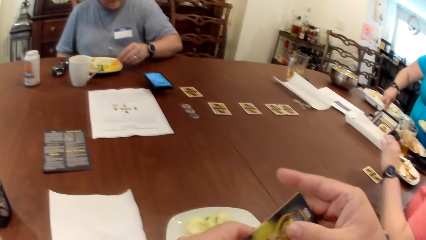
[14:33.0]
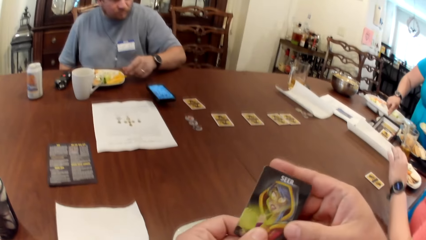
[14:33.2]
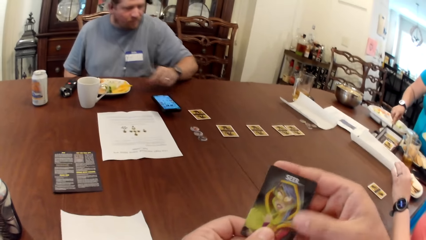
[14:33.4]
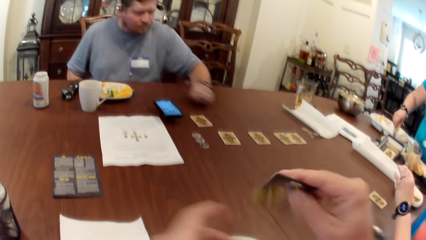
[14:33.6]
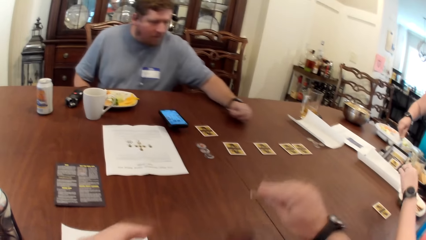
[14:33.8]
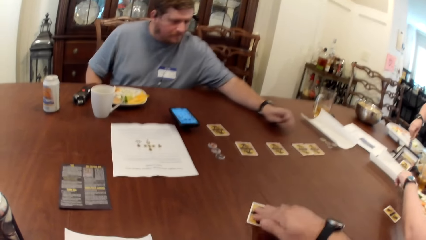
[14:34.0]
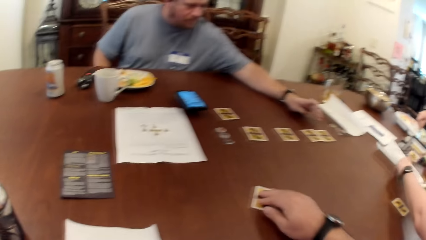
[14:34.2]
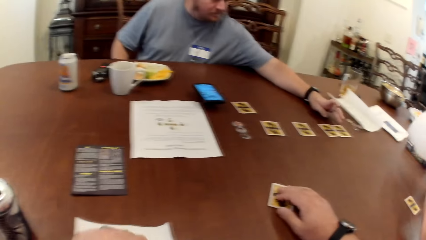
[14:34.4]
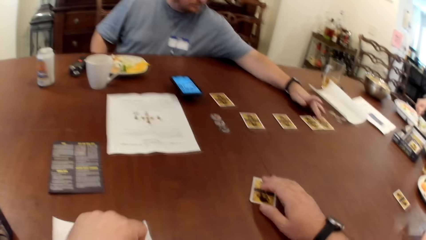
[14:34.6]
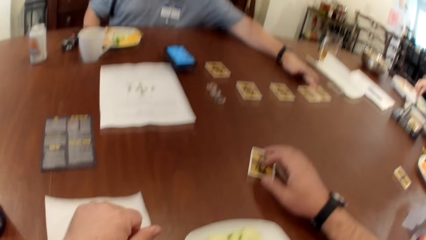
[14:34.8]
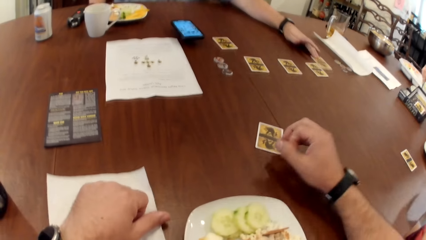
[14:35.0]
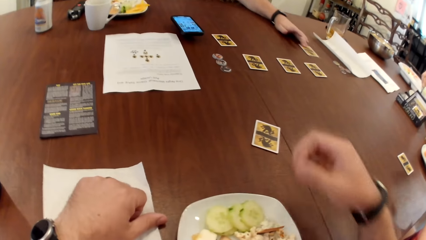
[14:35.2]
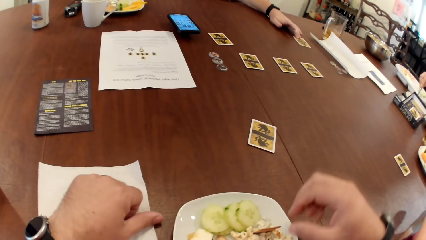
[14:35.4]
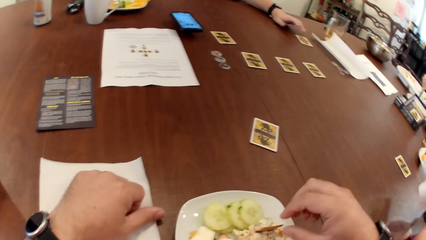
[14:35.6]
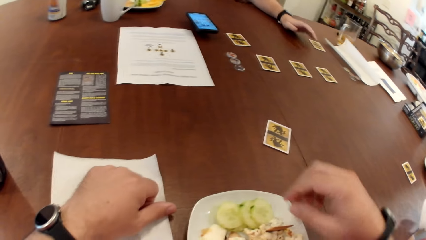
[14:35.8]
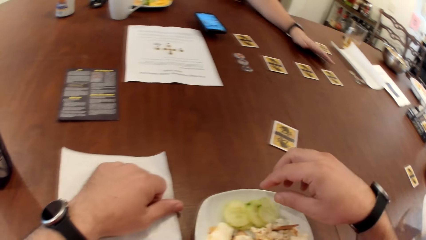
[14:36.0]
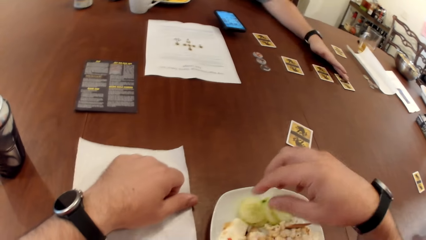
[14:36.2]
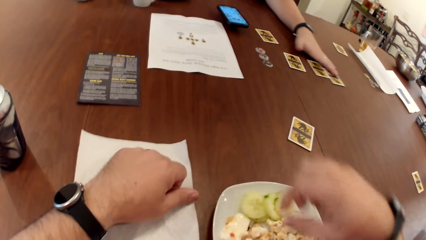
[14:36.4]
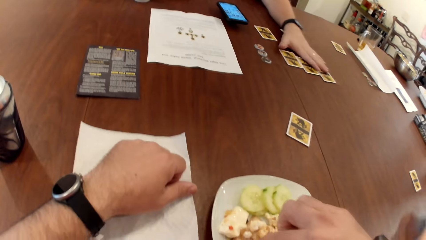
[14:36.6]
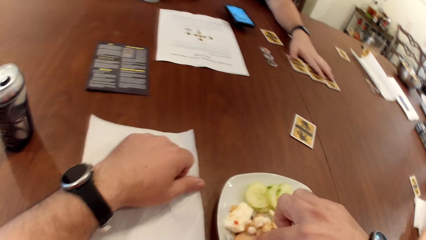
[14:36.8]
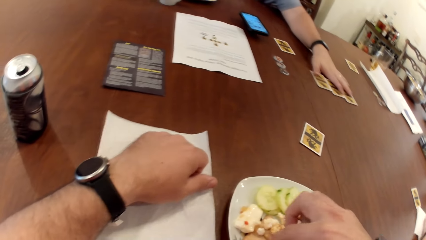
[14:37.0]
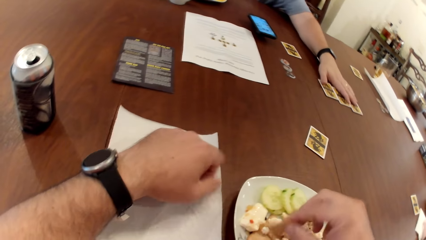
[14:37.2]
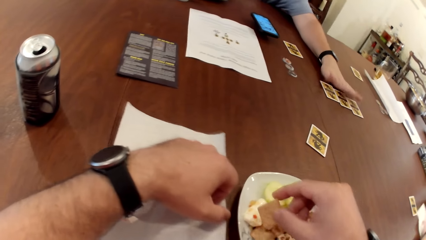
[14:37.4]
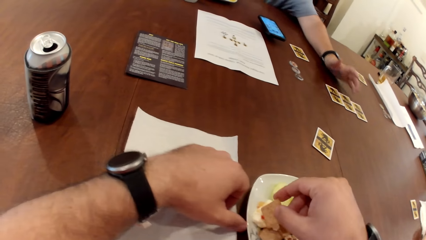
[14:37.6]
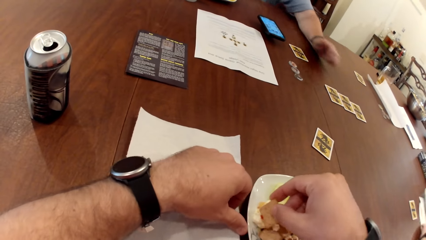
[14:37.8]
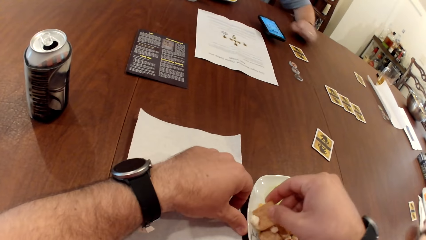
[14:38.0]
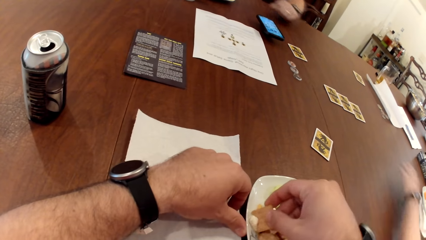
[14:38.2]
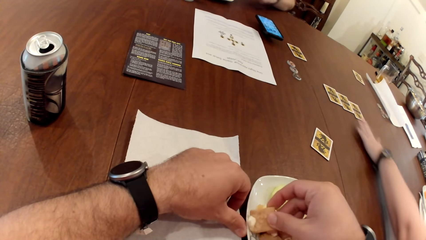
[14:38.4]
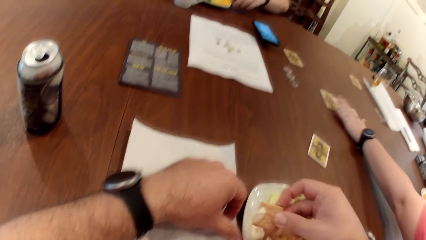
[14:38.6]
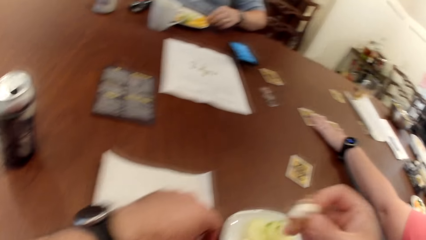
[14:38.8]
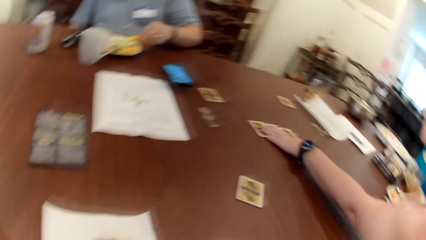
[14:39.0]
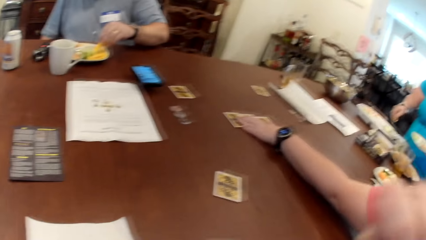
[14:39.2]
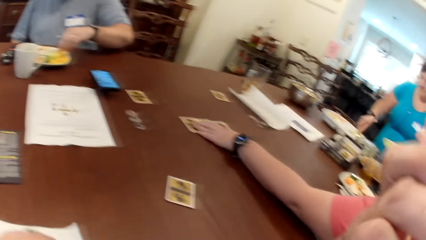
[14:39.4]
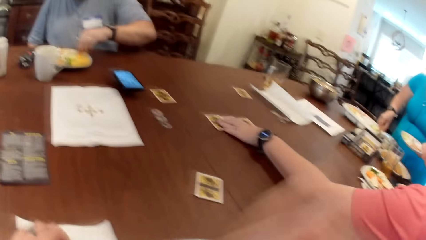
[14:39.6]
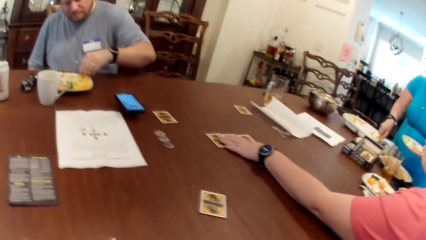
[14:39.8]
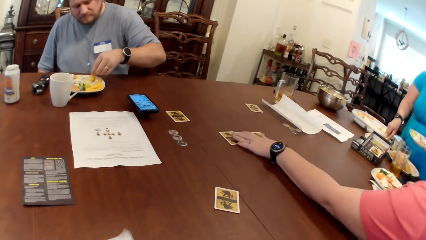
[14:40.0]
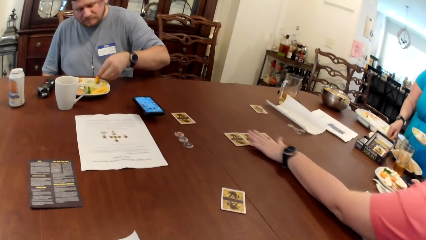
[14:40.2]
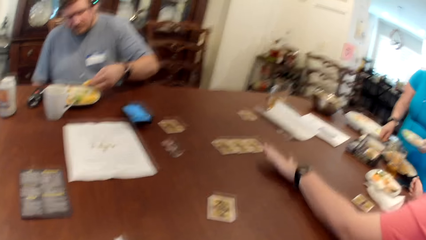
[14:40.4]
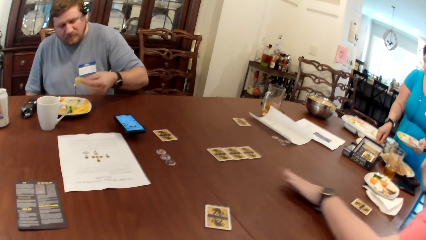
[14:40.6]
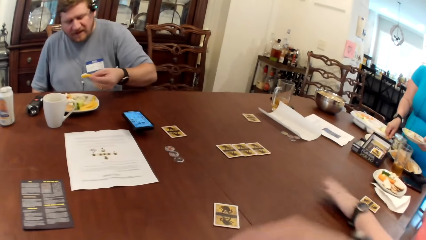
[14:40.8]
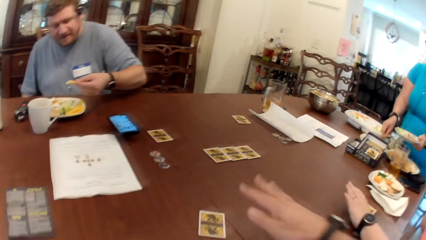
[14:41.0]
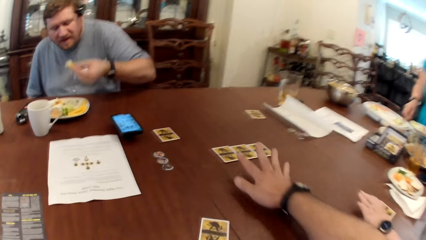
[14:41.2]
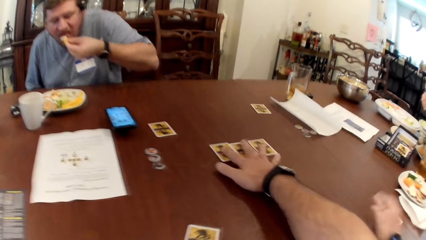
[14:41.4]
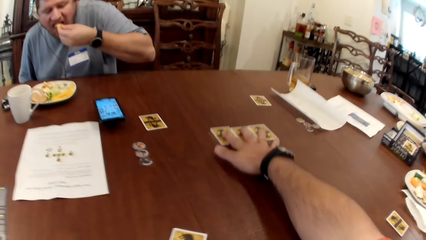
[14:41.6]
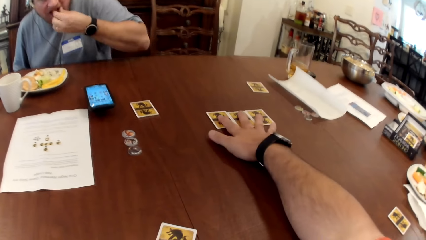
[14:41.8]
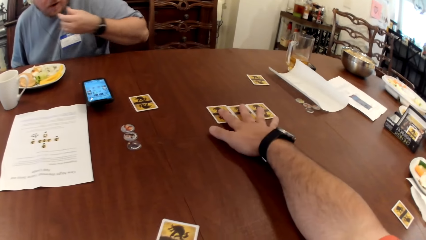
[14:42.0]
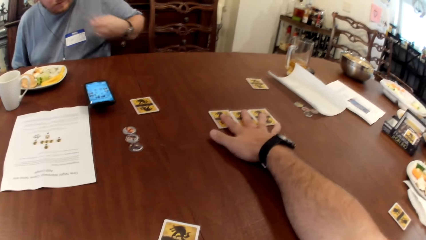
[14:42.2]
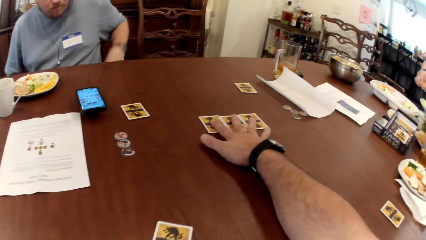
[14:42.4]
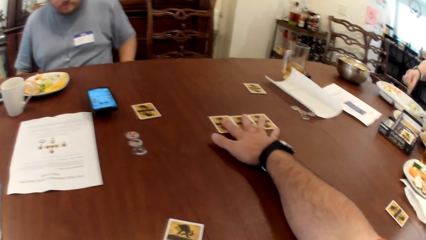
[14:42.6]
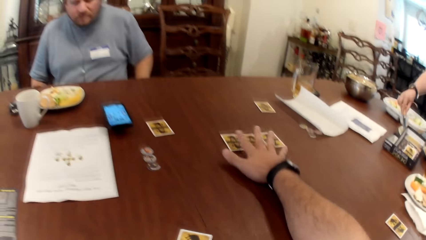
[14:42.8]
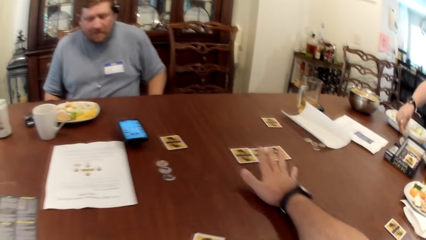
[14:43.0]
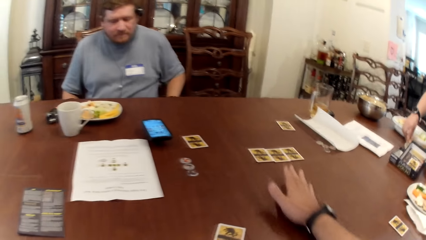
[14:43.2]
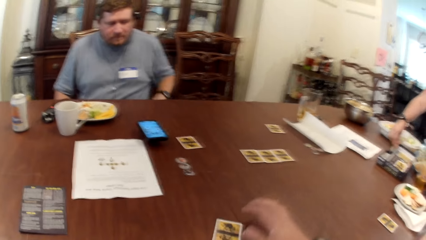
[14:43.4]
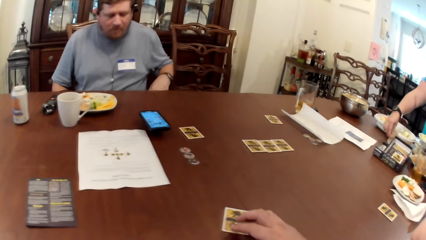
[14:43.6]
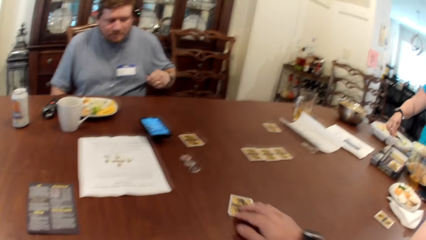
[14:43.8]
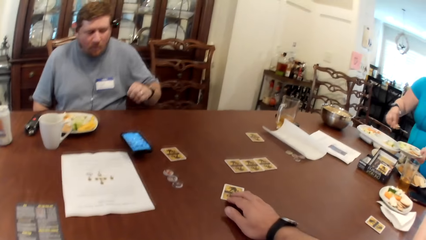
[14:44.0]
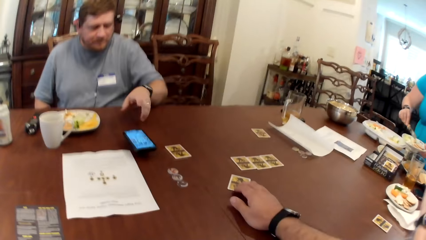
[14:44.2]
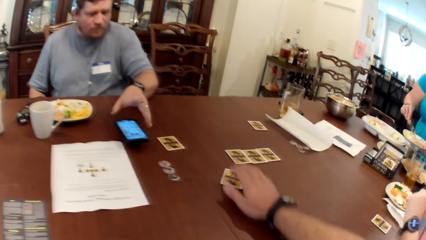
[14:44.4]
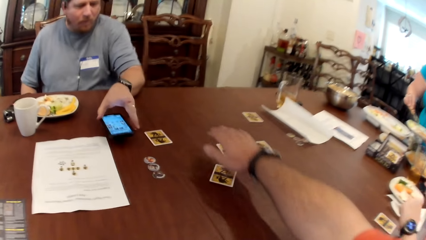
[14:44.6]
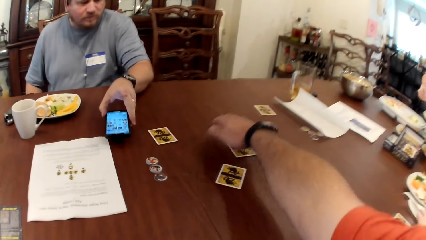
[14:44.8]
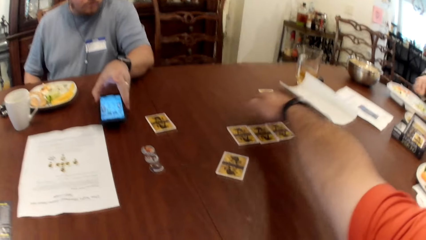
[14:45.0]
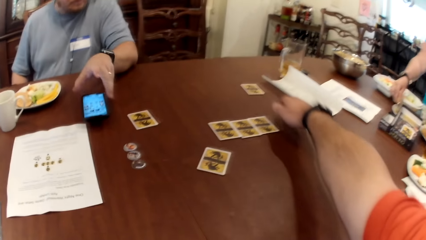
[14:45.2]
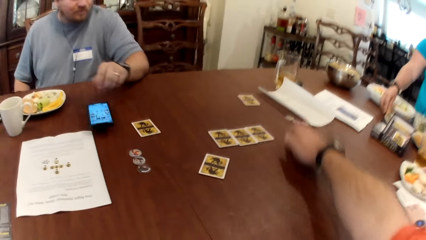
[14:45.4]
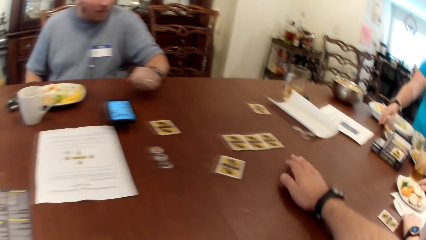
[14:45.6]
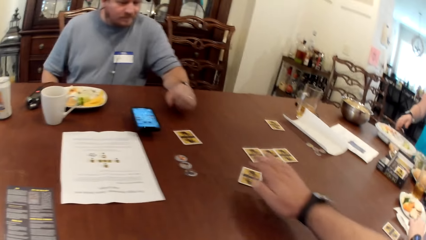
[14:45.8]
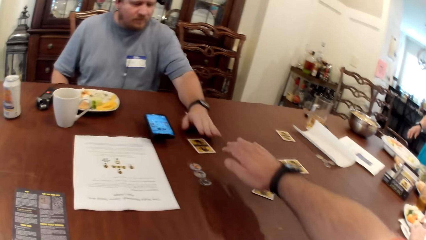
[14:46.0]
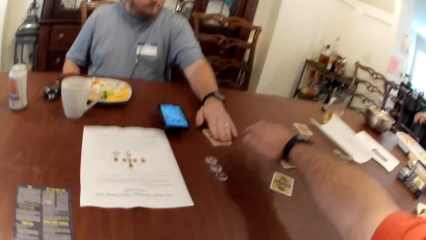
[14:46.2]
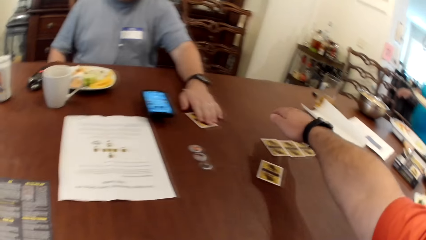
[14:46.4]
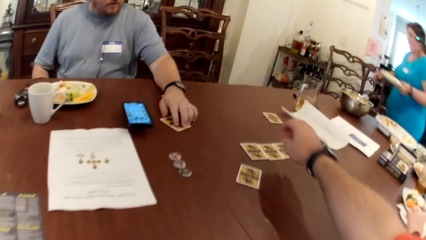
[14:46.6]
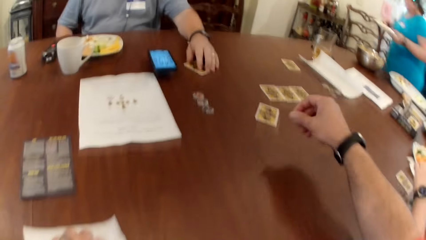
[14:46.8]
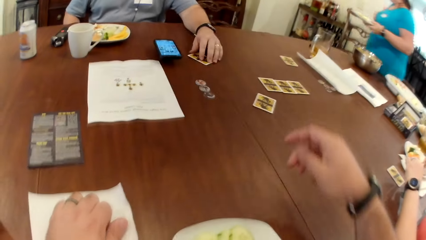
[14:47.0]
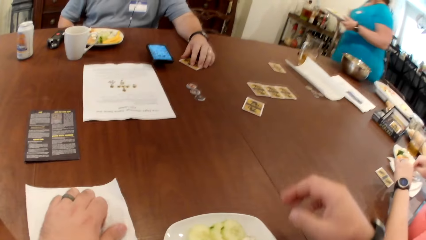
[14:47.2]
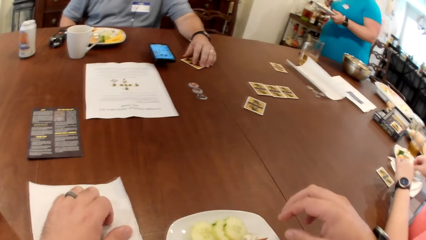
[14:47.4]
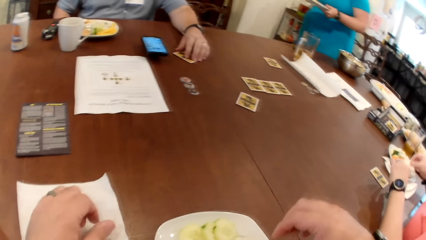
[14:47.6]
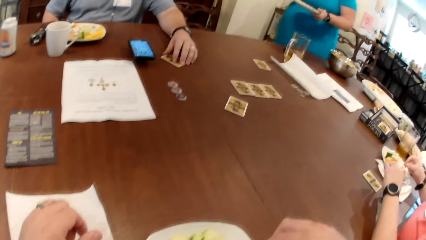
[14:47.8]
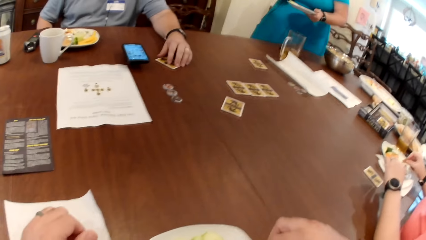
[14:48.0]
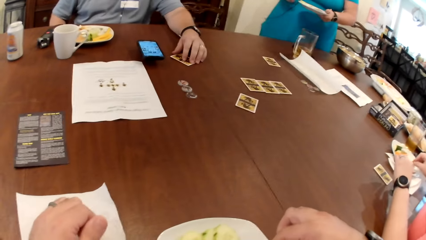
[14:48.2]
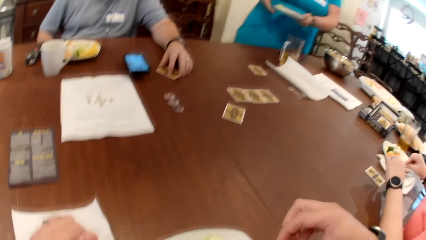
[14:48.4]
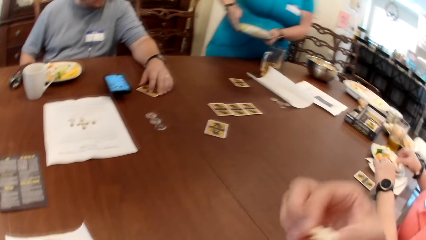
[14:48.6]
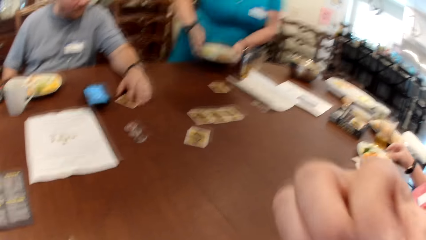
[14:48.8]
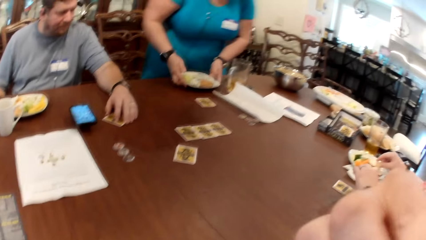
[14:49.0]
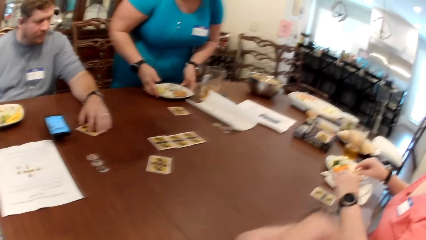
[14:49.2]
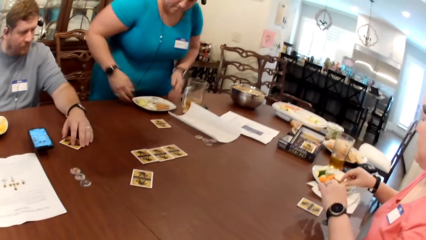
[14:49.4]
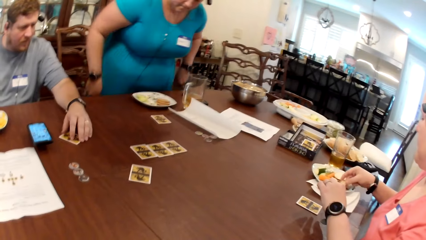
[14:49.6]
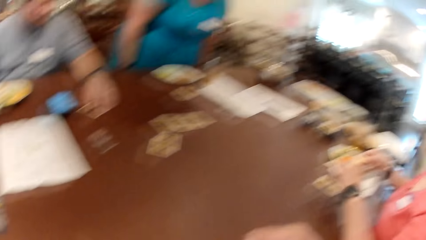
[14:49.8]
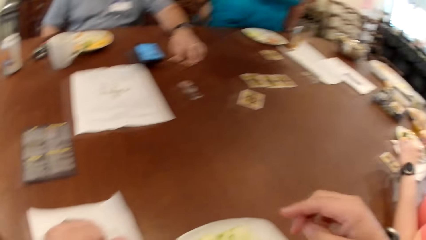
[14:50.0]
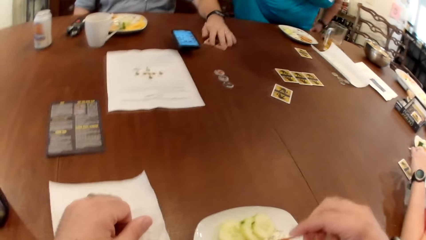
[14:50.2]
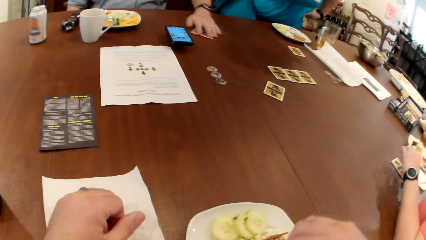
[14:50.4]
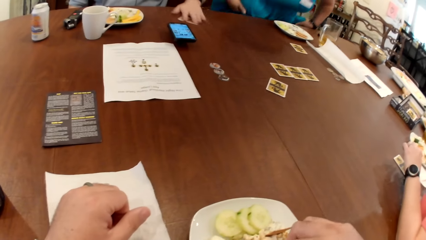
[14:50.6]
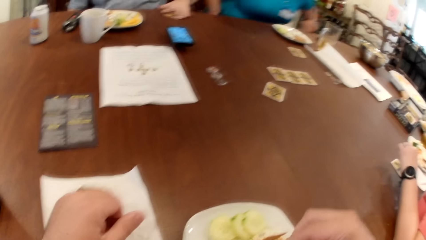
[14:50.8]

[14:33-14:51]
The camera wearer holds the card with his hands. The man returns the chips in his left hand on his plate. The camera wearer drops the card on the table with his right hand. A woman picks a paper. The man moves a card on the table with his right hand. The man picks a card. The man arranges the cards on the table. The camera wearer picks snacks. He scoops some veggie dip on his plate with a biscuit using his right hand. The man touches the cards. The woman touches the cards on the table with her left hand. The woman picks cards from the table. The man scoops some veggie dip with a piece of chip in his left hand. Another woman pours some food into her plate of food with the spoon in her right hand. The camera wearer moves the cards at the center of the table with his right hand. He holds onto the cards on the table. He pushes a card towards the center of the table with his right hand. He places the card on the table. The man touches a phone on the table with his left hand. The camera wearer hovers his right hand over the cards in the center of the table. The man drags a card on the table towards him with his left hand. The man holds the card. The other woman walks towards a chair by the table. The man places his left hand on the card. The other woman places the plate in her hands on the table. The other woman sits on a chair. The camera wearer eats some popcorn from his plate with his right hand.
